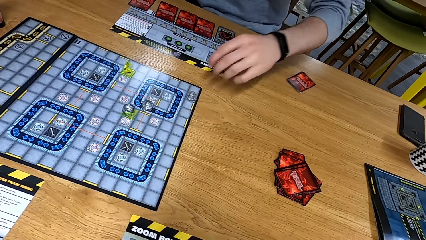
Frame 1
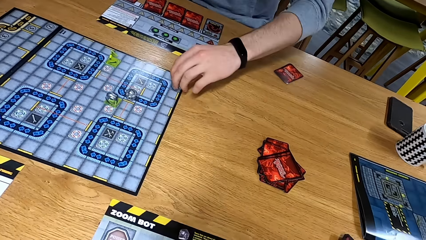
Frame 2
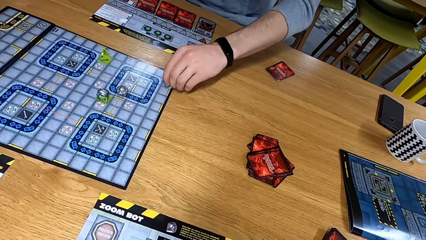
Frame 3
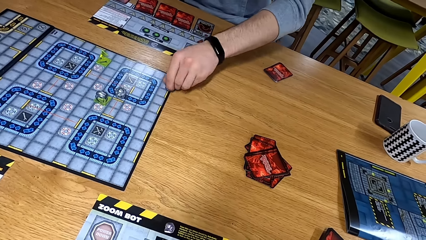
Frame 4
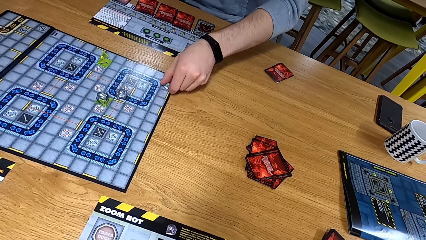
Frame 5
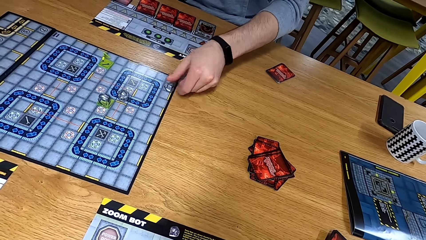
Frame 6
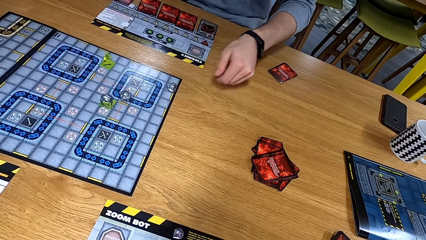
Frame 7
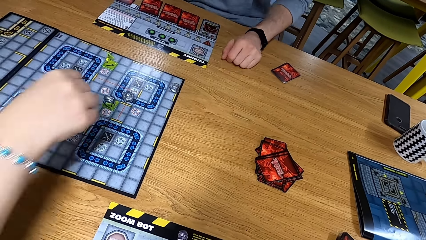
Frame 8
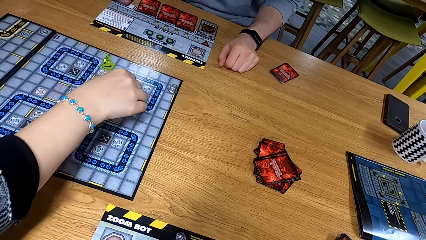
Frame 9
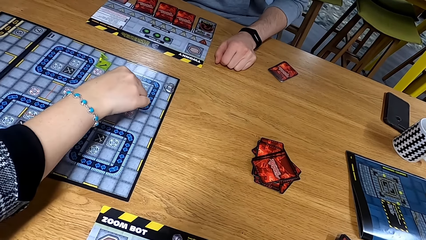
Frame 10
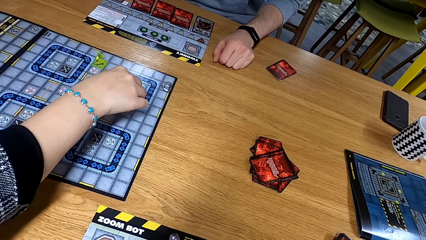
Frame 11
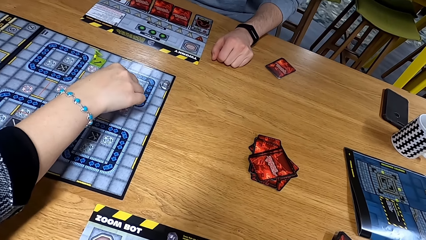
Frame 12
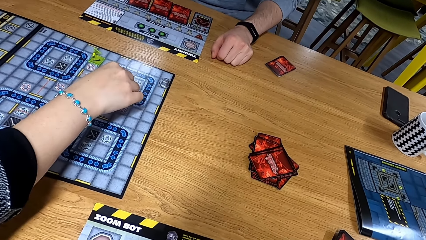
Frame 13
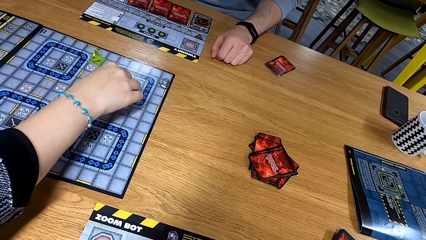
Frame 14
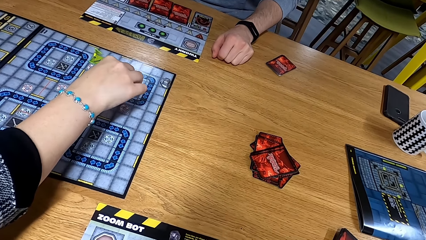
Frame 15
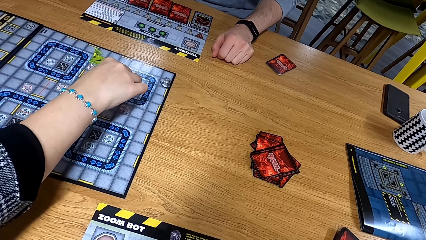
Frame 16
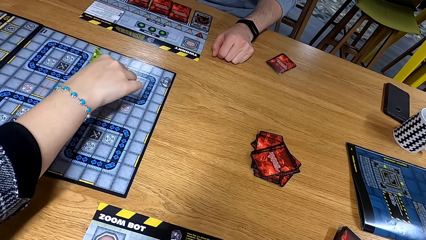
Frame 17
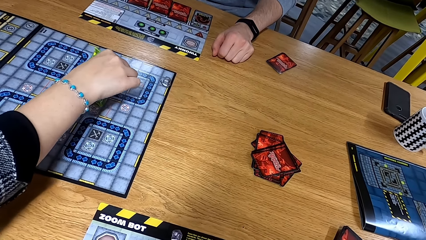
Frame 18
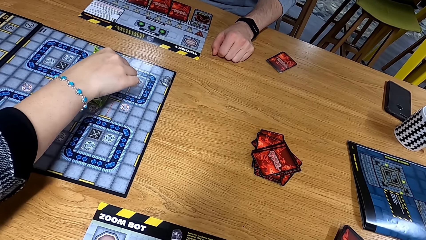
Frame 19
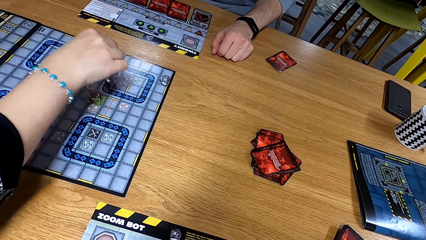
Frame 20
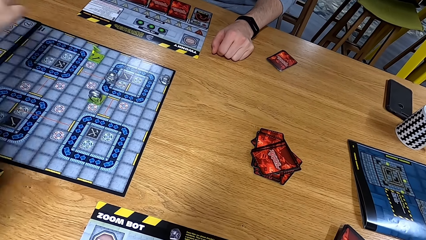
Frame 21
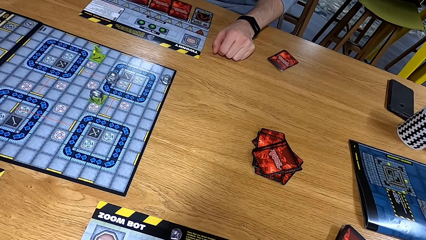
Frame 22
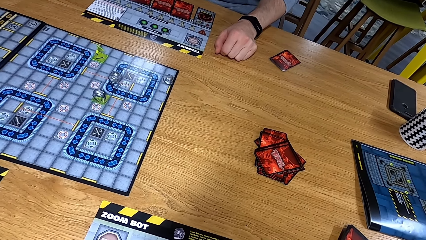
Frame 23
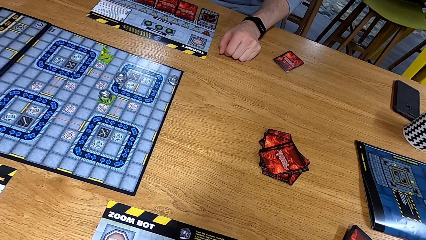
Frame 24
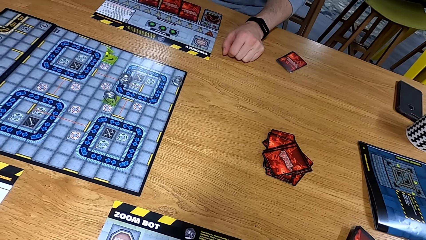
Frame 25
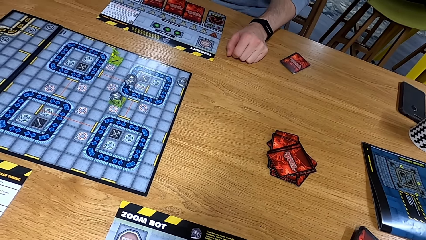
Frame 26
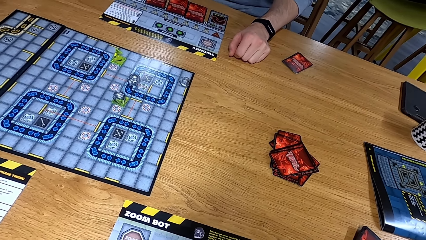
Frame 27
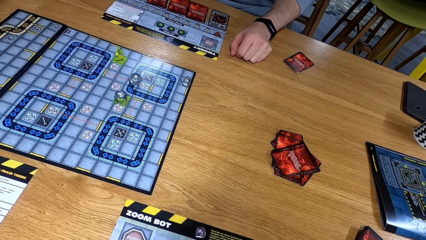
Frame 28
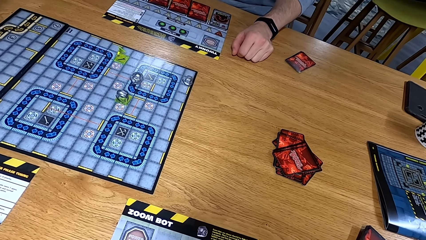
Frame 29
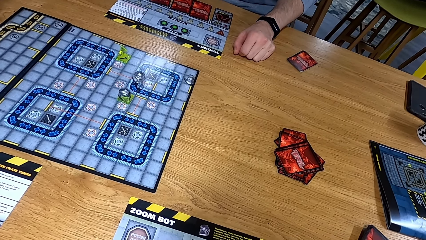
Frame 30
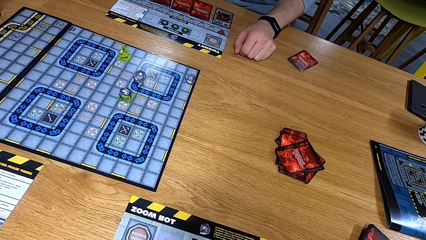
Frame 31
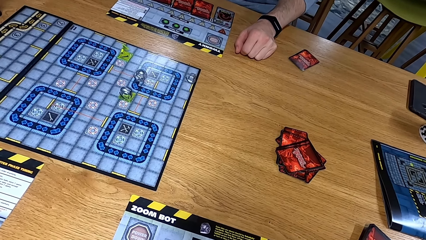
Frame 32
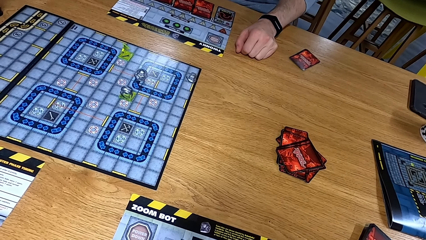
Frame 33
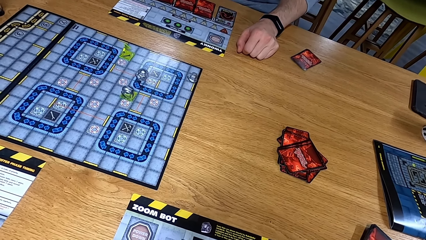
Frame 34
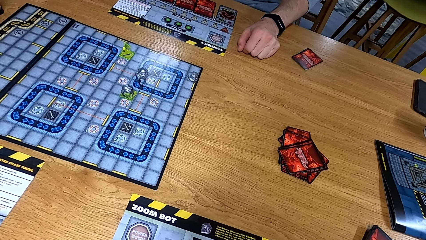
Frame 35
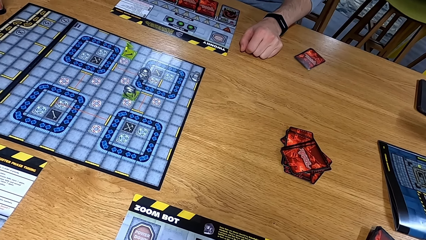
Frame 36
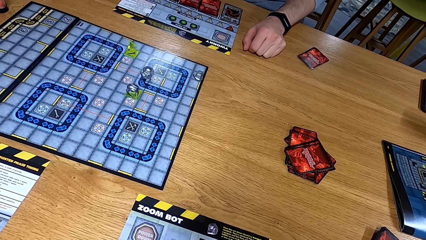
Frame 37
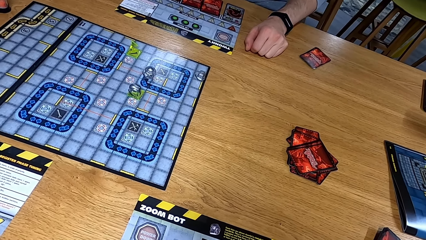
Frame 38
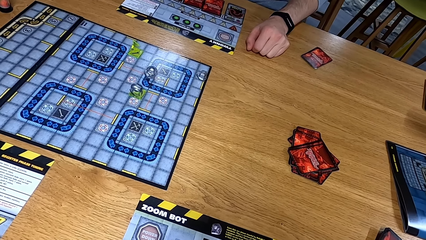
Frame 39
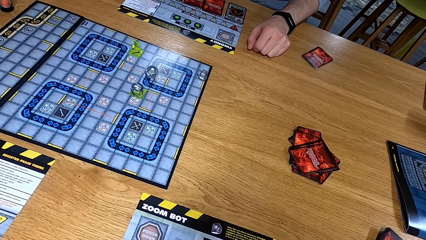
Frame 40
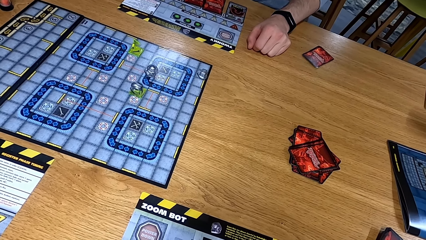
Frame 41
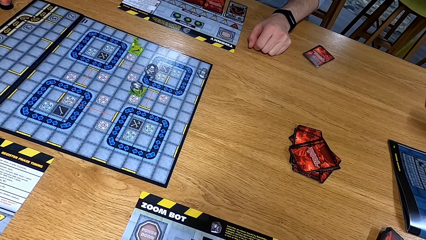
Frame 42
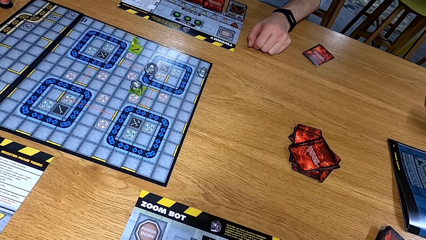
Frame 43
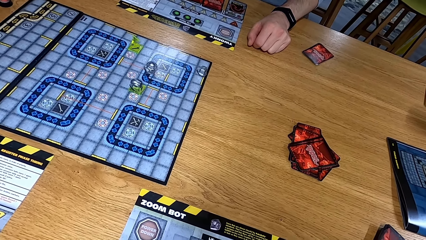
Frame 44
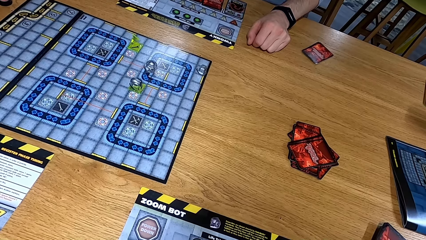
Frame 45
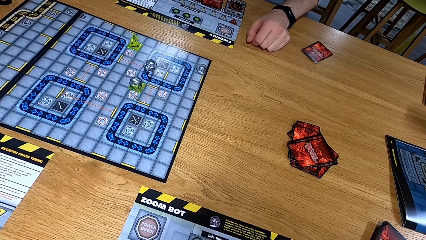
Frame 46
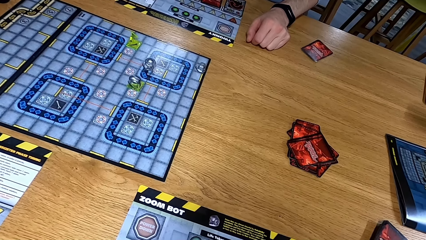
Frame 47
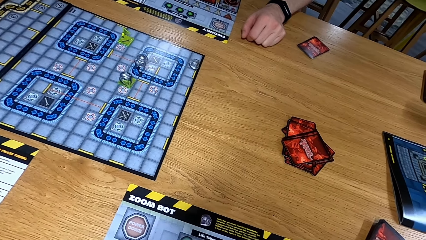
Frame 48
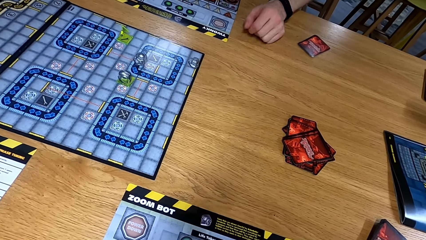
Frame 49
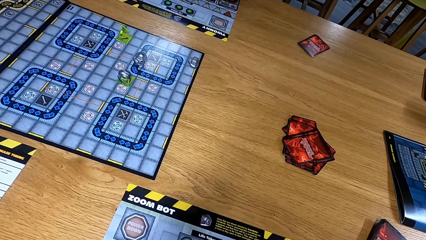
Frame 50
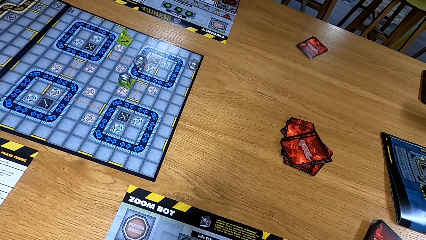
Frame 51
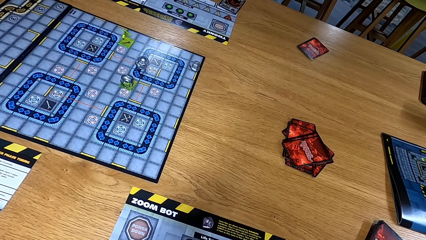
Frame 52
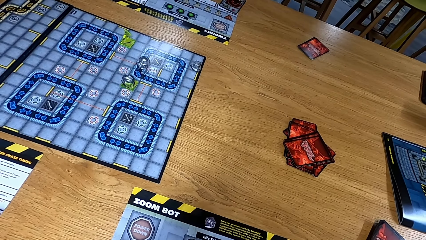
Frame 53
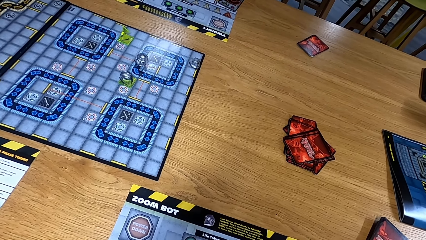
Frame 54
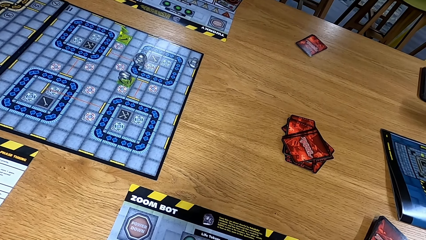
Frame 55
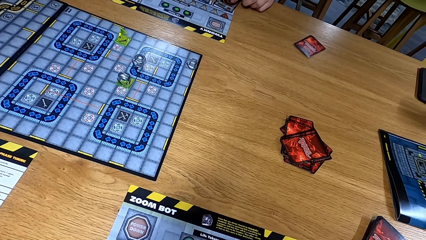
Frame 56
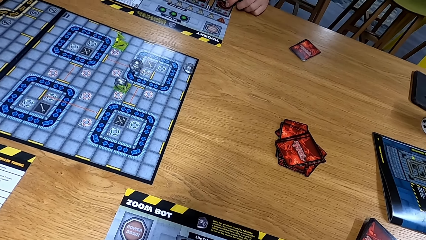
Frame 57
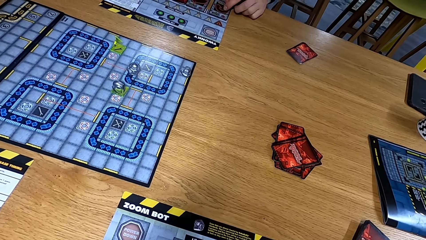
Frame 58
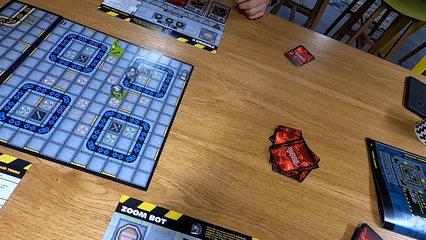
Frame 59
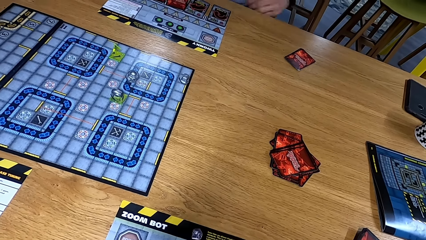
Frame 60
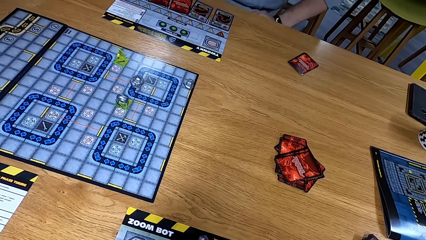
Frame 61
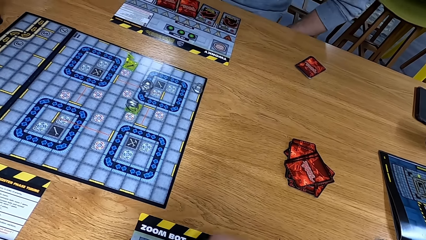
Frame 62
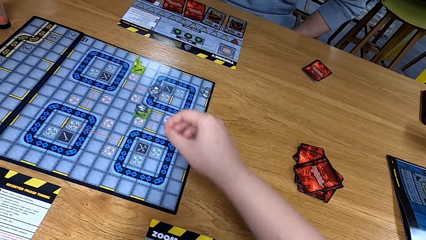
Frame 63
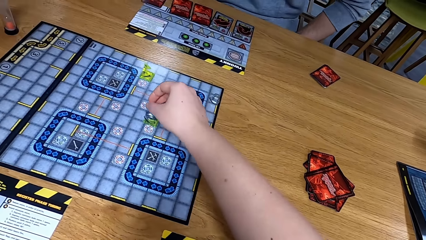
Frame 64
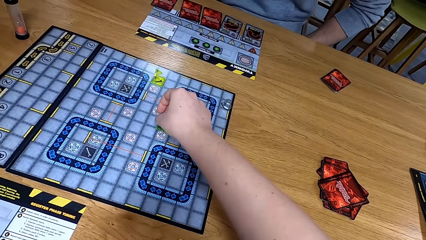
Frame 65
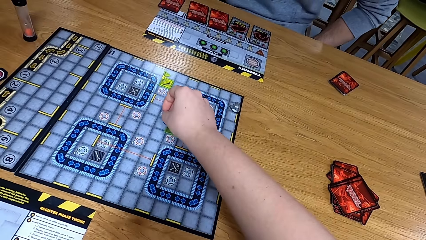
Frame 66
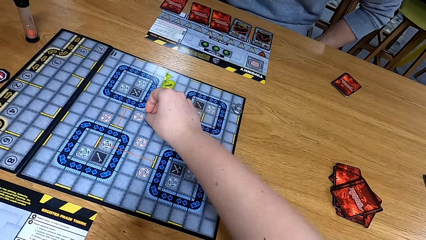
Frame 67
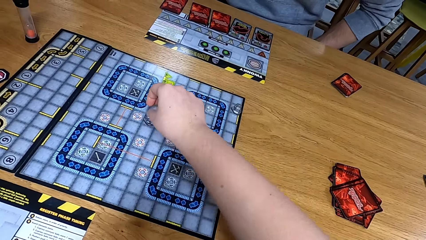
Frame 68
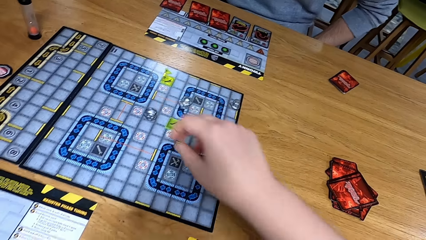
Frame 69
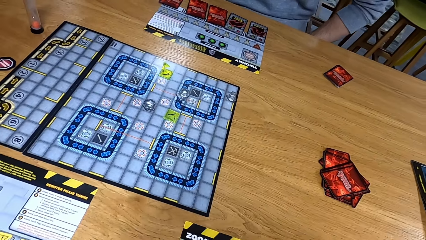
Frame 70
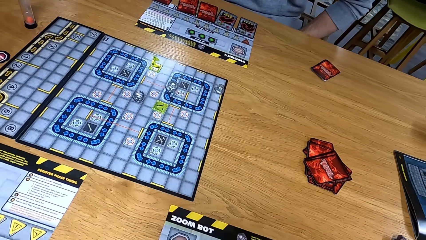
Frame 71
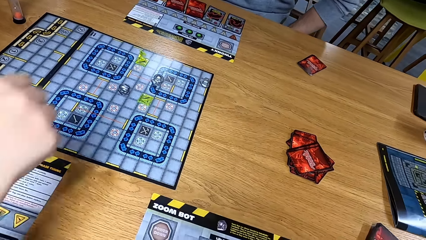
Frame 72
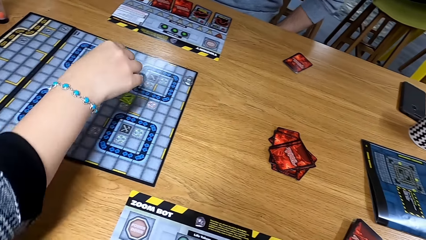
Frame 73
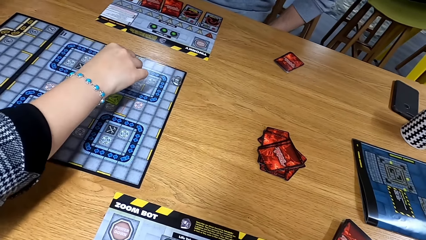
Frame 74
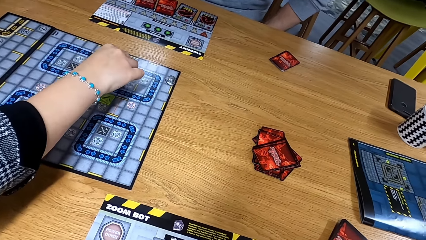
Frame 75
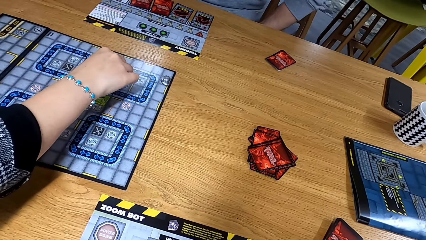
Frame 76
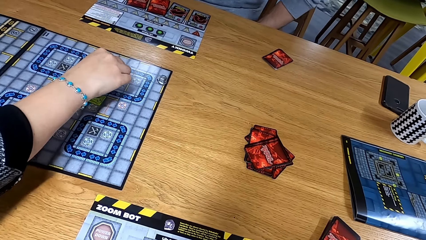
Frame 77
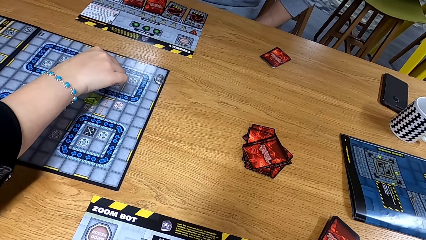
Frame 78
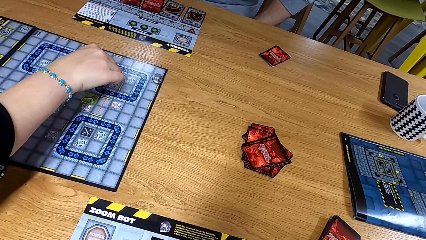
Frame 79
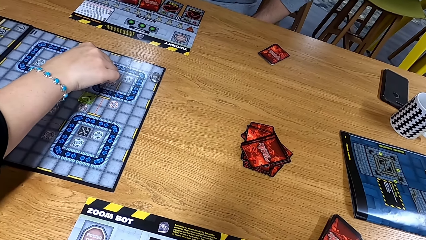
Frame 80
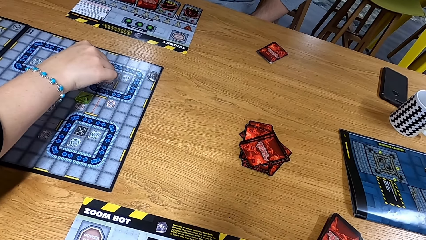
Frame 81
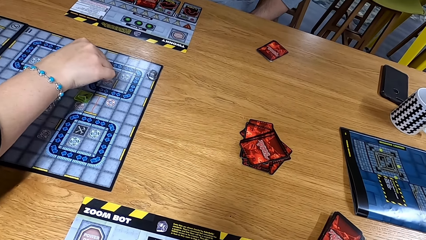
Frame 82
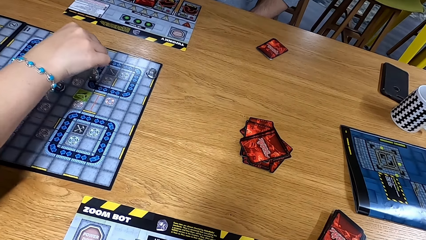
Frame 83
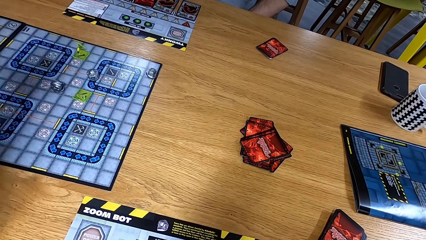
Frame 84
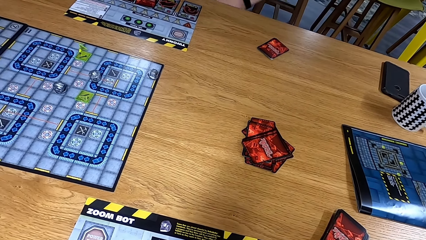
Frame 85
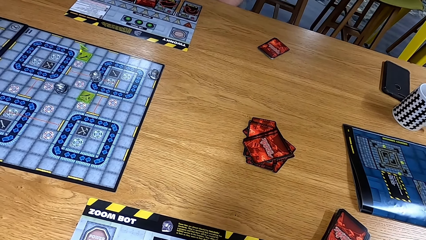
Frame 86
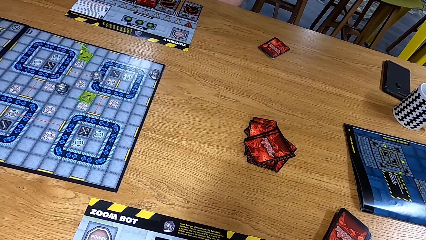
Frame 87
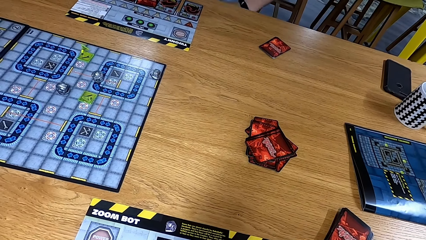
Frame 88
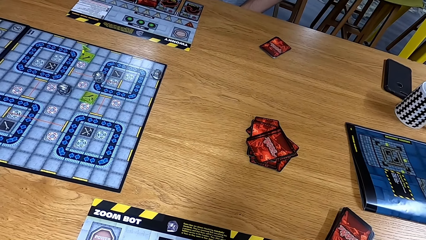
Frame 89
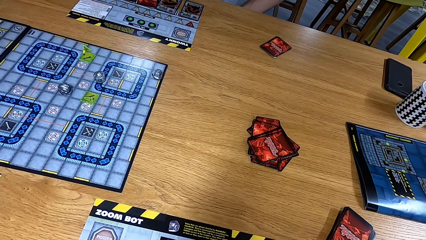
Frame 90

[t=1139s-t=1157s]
A person moves something on the playing board. Another person moves the dice on the playing board. The camera wearer looks at the table. A man moves. The camera wearer moves the dice on the playing board. The other person moves the dice on the playing board.
